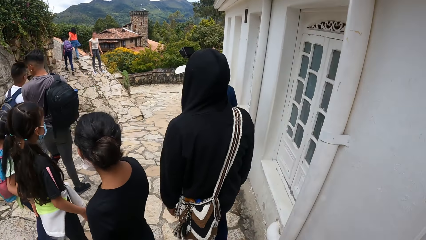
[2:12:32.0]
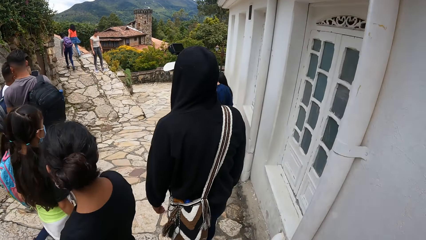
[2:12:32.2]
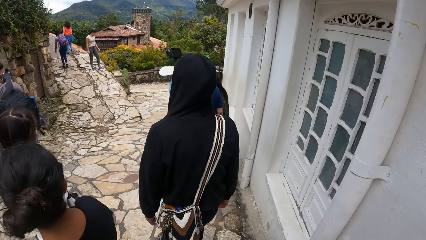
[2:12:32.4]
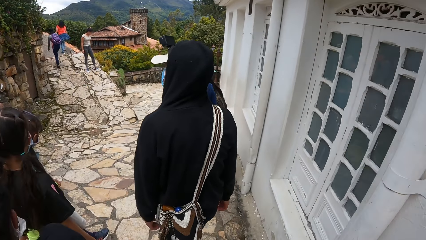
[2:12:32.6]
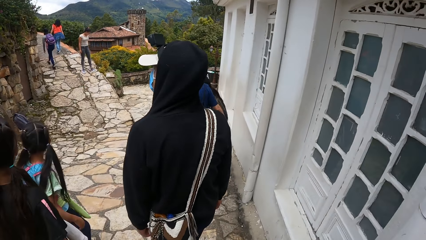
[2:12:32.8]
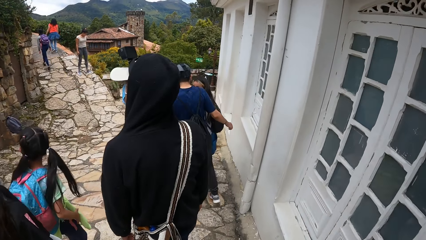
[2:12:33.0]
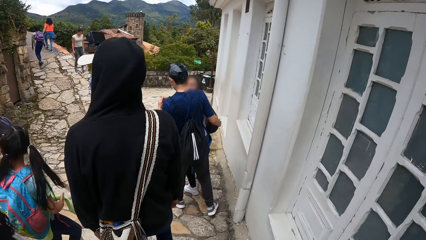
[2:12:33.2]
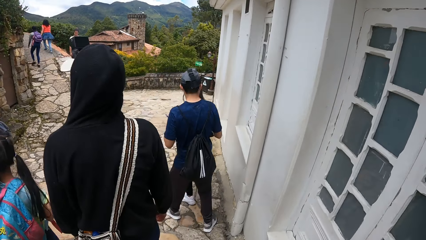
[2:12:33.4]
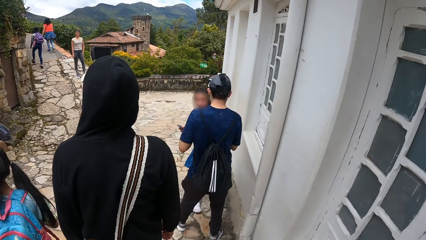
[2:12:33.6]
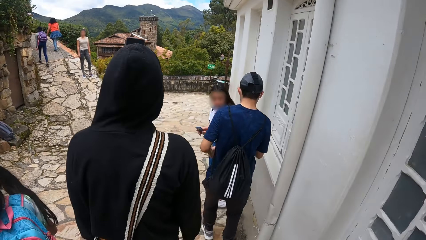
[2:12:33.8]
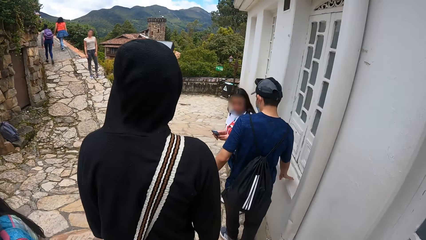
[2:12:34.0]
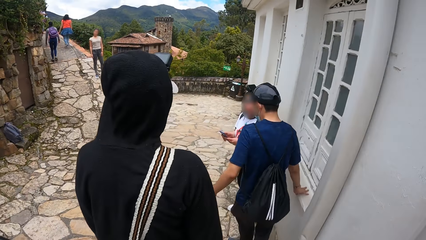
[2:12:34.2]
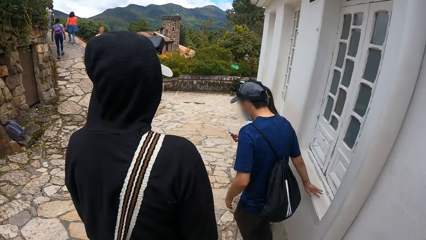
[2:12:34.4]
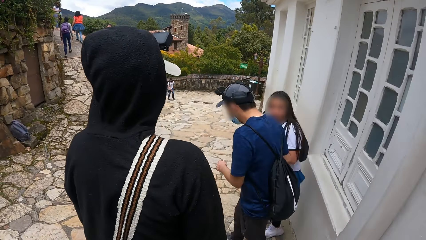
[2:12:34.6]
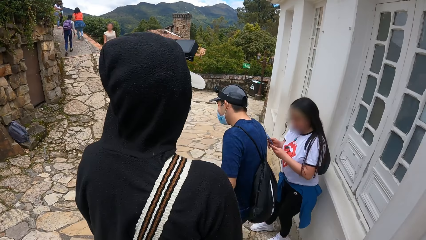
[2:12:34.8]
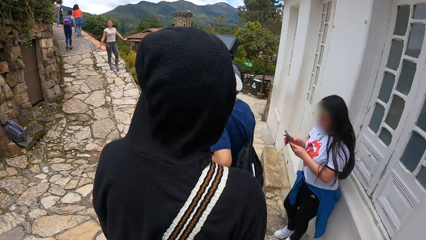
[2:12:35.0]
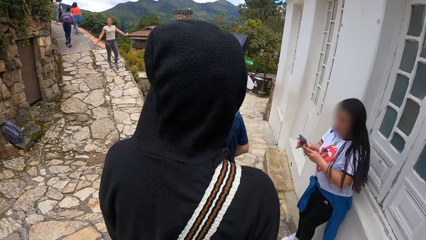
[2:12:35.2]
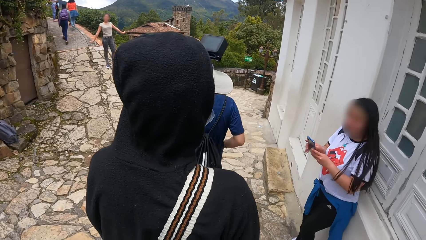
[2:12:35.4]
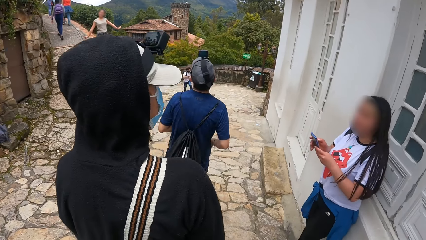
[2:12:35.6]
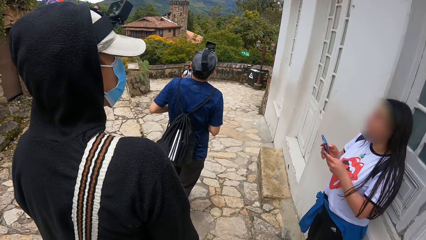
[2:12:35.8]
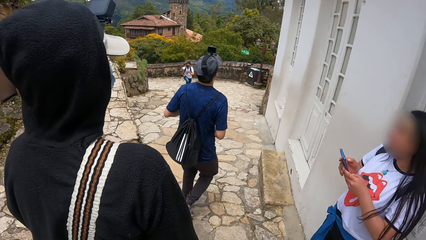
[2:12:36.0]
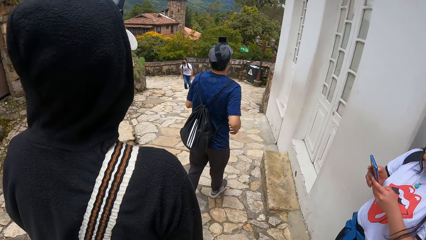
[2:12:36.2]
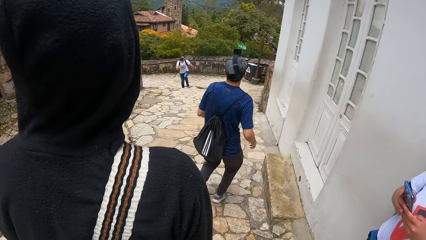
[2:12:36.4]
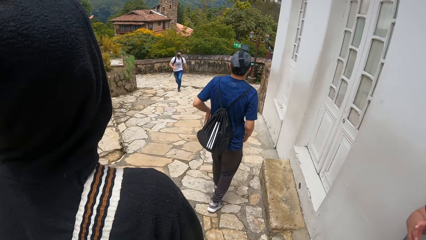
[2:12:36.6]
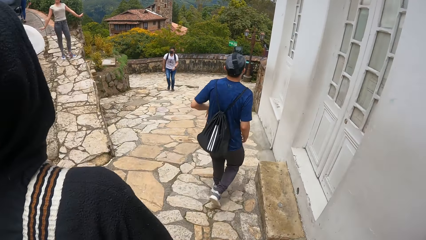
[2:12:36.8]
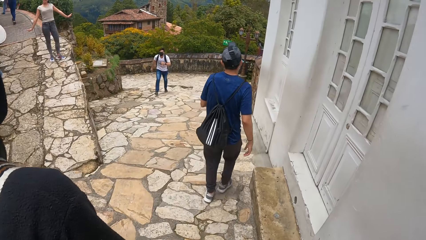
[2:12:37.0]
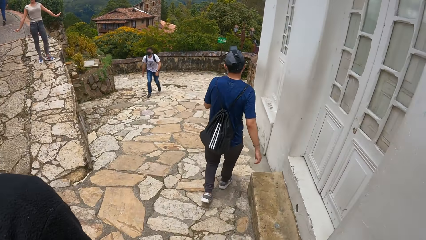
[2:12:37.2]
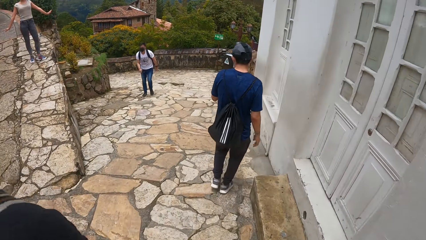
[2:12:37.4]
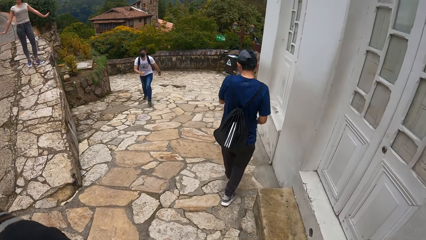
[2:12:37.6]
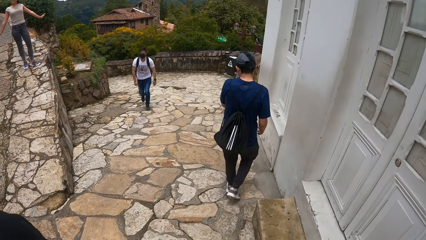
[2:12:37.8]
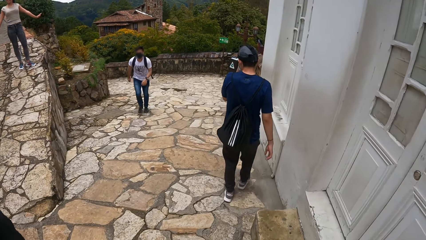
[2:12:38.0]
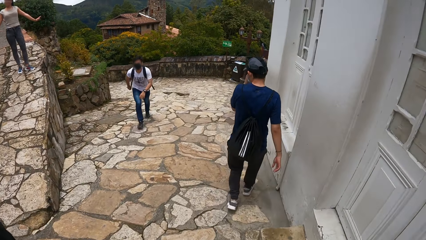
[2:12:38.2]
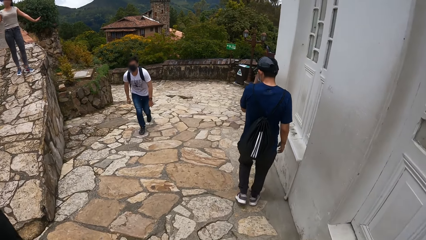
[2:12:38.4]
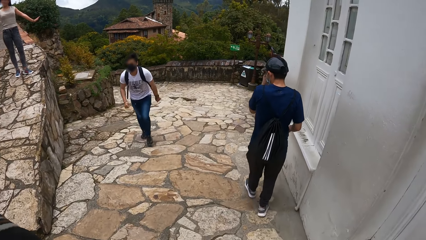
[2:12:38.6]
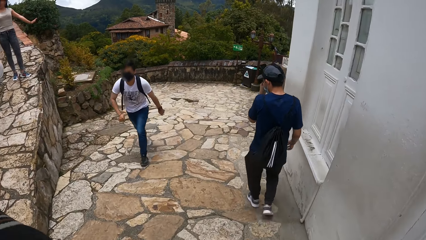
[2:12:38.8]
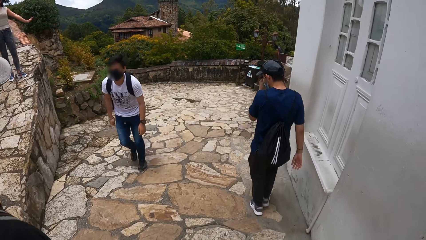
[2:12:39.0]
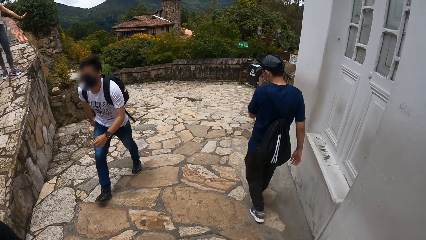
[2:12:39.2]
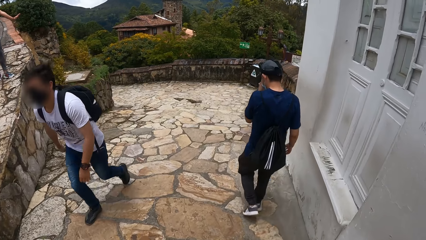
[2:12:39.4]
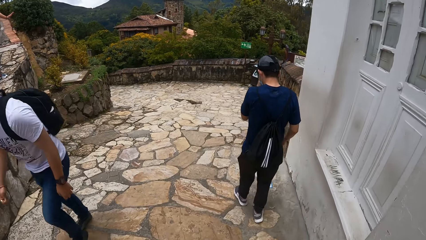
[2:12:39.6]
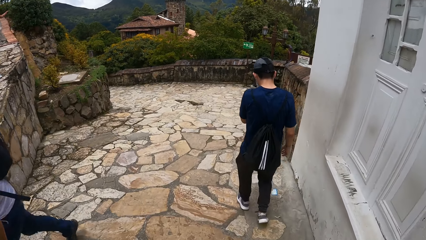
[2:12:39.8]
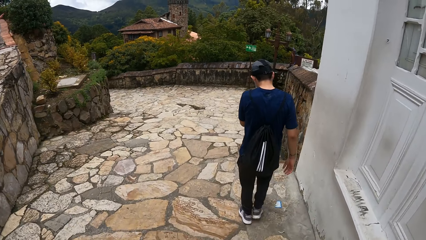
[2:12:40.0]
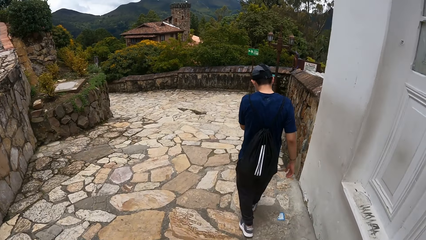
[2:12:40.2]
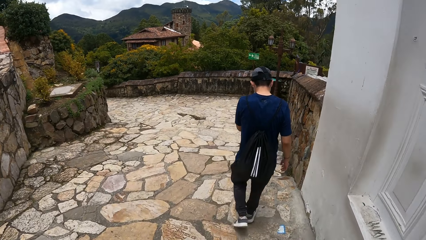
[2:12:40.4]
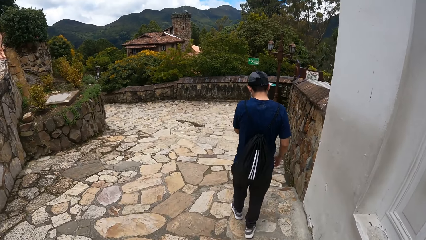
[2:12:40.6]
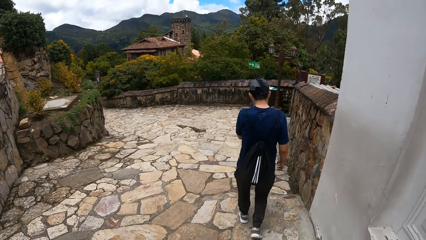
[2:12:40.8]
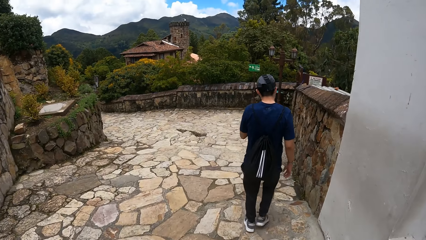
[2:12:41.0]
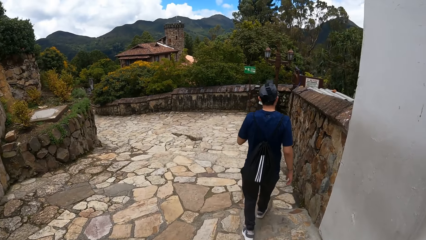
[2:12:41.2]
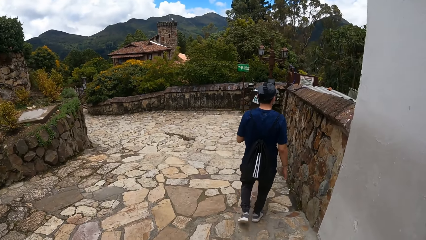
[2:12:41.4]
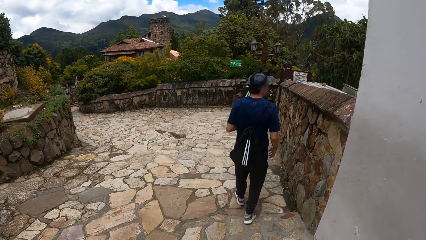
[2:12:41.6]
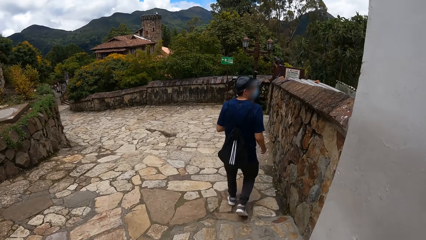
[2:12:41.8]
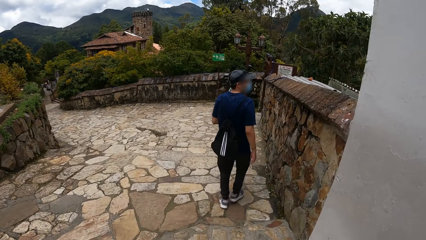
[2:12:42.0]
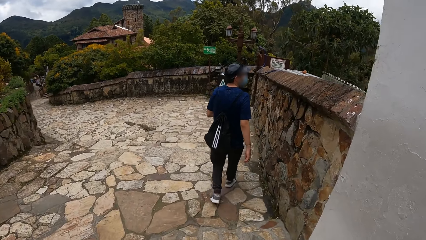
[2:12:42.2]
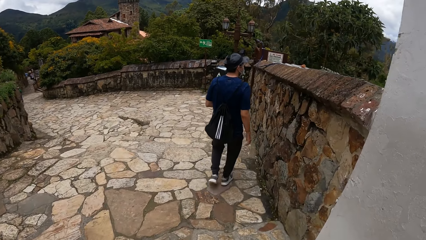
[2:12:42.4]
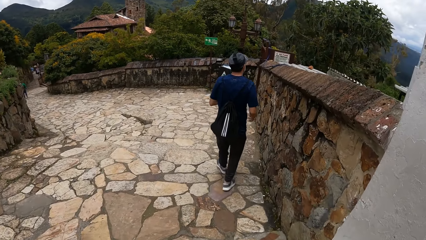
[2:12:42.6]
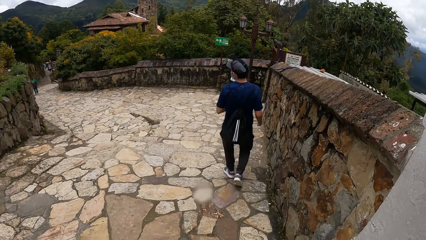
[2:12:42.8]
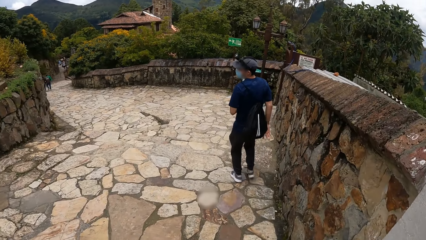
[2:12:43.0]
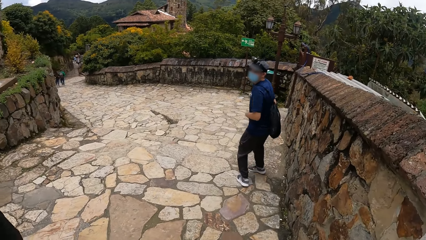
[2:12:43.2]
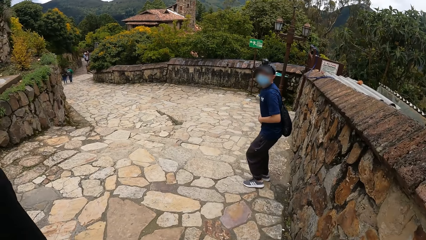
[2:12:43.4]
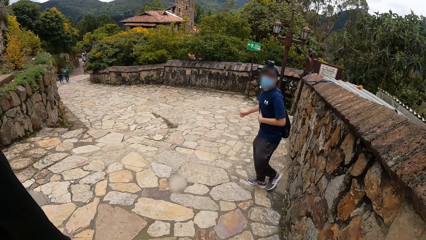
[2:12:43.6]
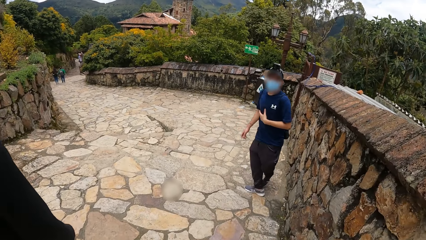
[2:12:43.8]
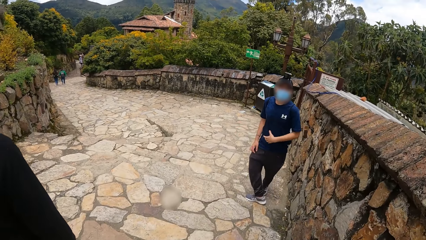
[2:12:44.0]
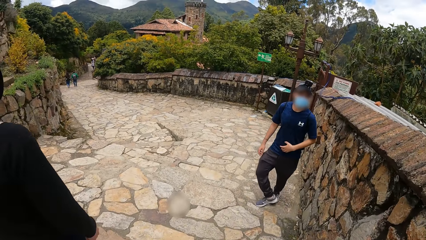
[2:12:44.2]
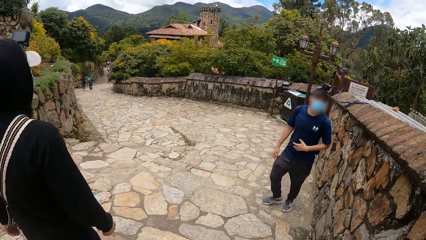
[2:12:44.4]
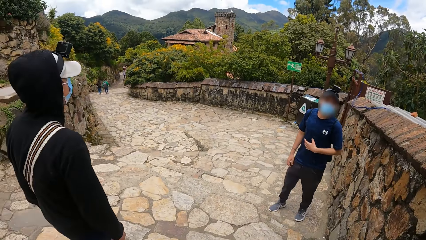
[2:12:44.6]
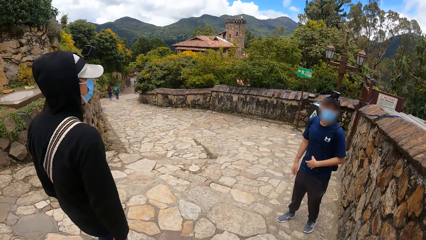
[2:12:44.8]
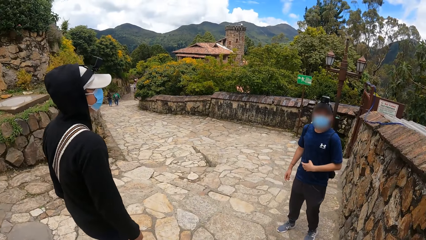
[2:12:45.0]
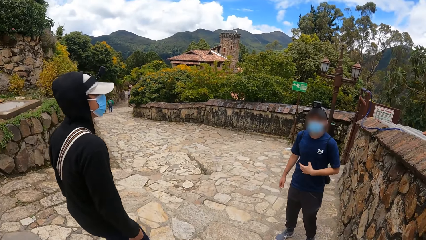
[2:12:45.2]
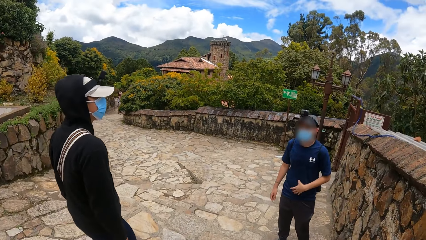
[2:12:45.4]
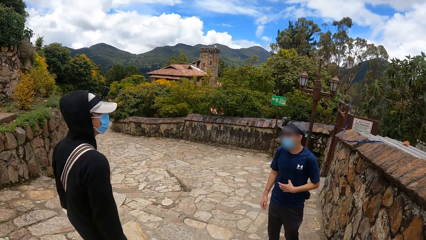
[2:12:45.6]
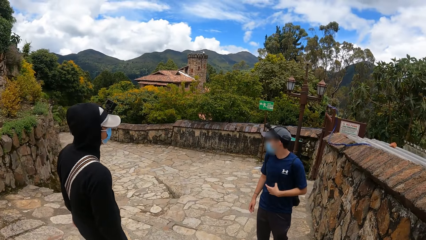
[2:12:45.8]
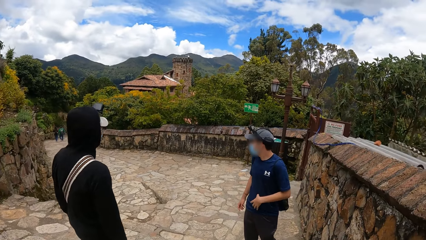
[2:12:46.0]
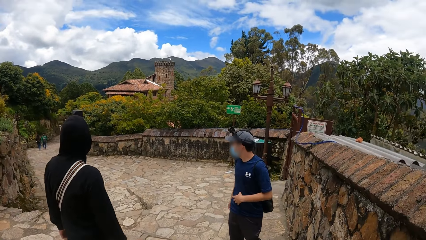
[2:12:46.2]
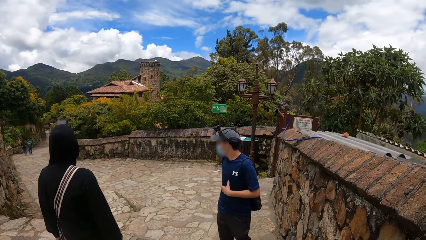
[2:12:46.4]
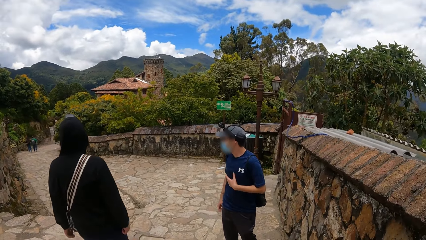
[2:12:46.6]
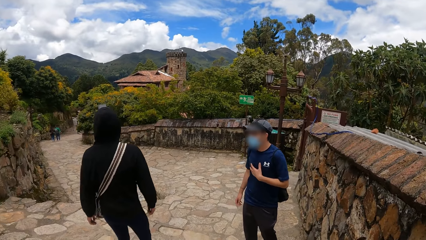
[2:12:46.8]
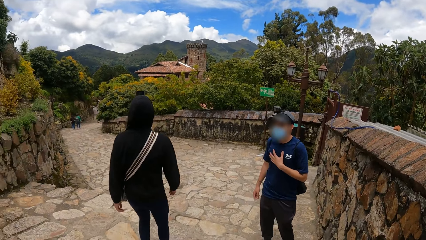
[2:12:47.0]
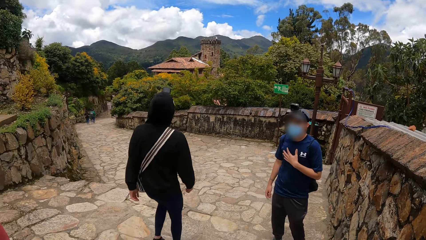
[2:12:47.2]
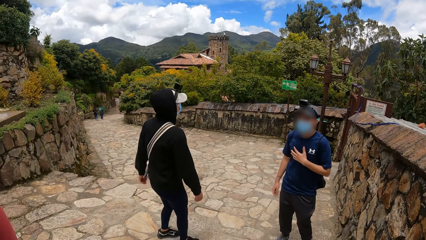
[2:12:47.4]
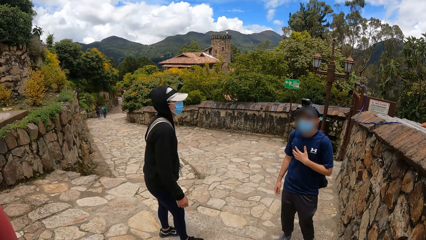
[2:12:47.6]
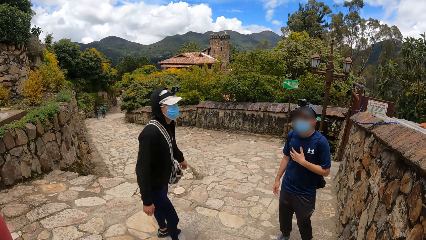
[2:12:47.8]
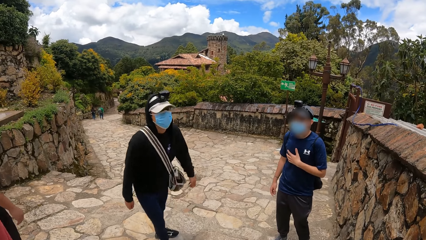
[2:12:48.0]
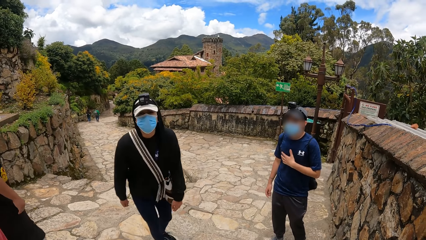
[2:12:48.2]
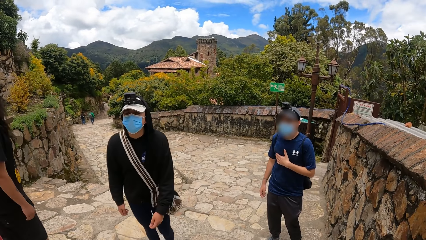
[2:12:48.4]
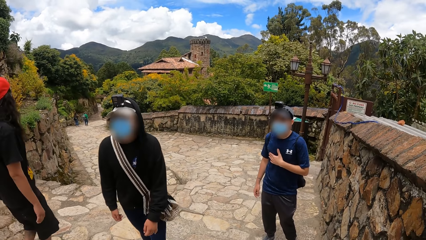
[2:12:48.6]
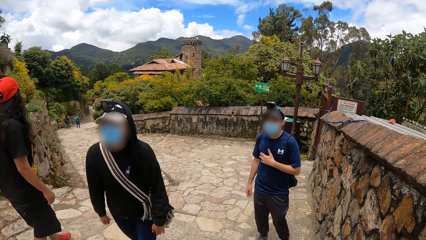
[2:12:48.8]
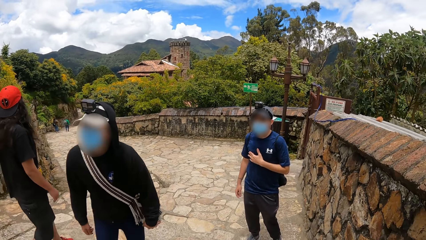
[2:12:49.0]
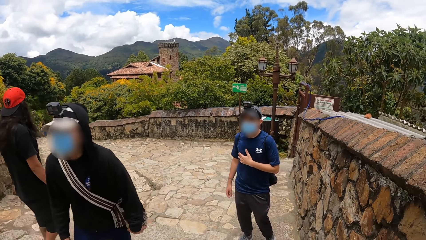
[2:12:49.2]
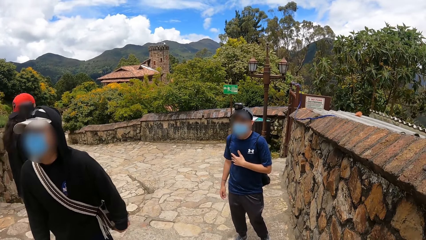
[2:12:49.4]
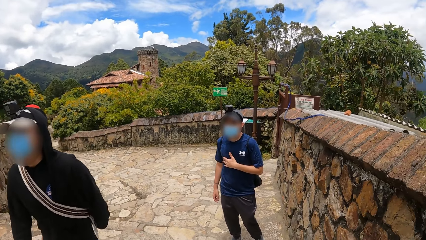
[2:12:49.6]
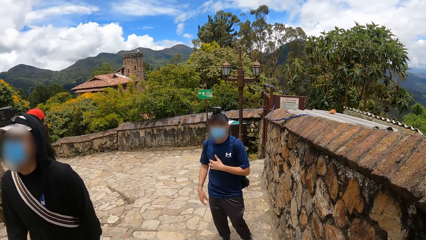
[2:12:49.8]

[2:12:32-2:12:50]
A man does something with a woman. The man touches a window sill with his right hand. The man adjusts the mask with the left hand. The man and another man walk on the path. The first man looks aside. The first man rubs his cloth with his left hand. The first man looks back. The other man looks back. The other man walks back.
